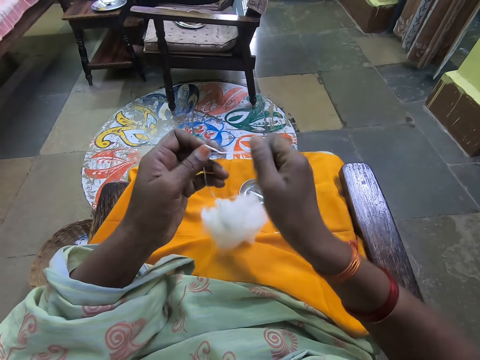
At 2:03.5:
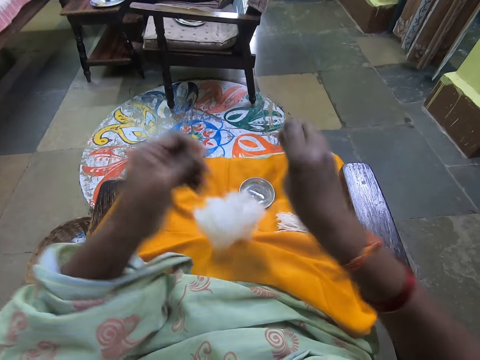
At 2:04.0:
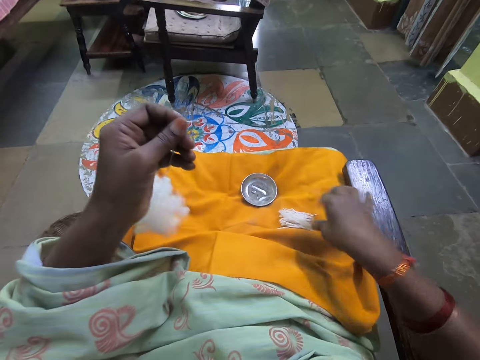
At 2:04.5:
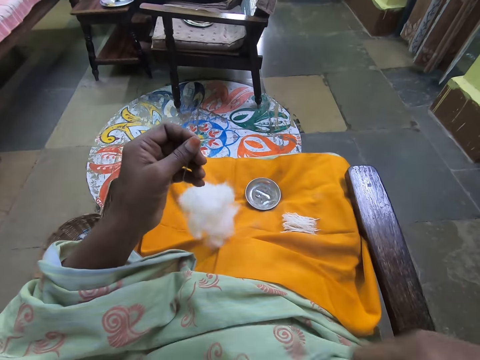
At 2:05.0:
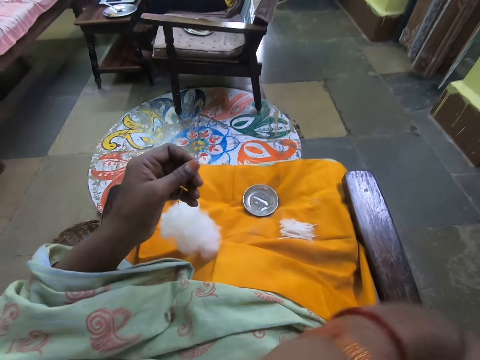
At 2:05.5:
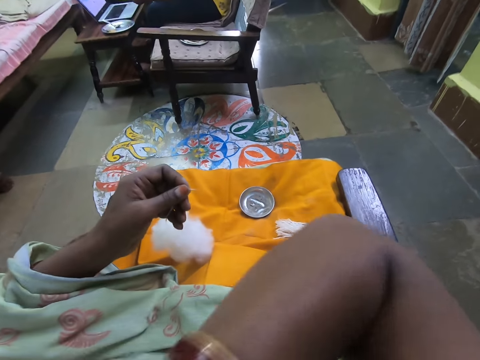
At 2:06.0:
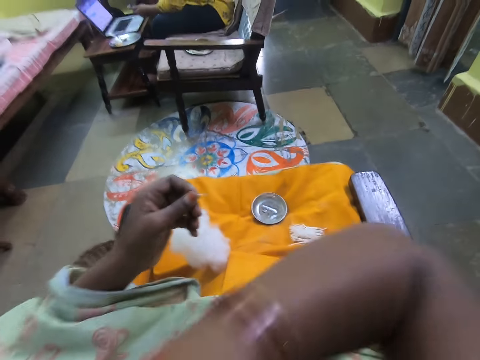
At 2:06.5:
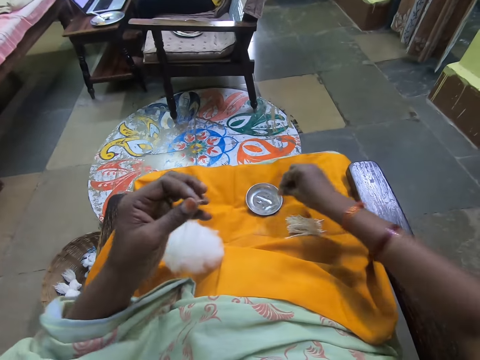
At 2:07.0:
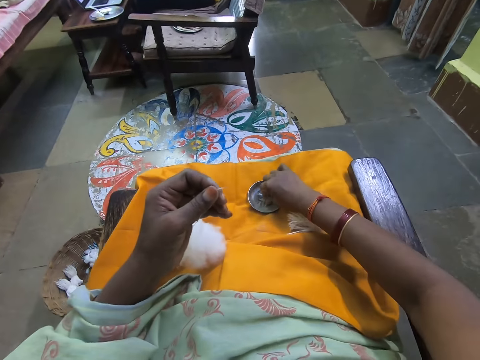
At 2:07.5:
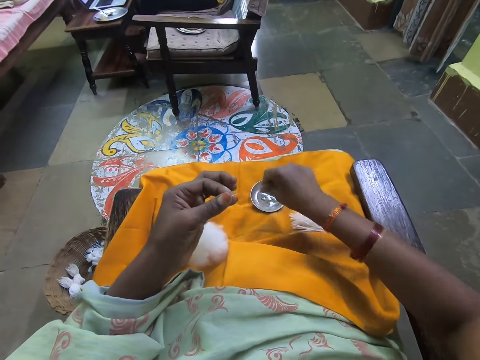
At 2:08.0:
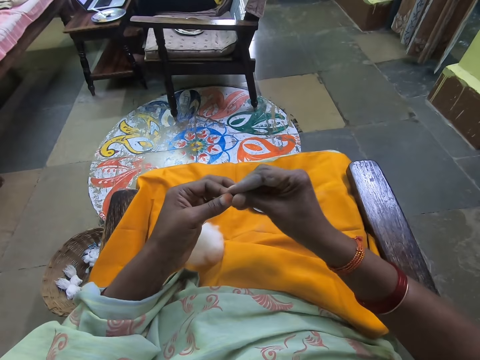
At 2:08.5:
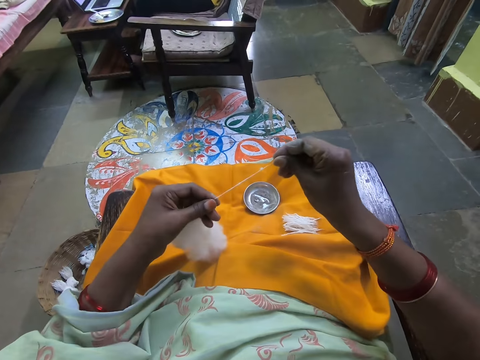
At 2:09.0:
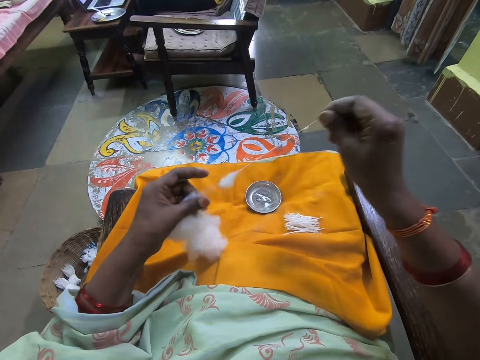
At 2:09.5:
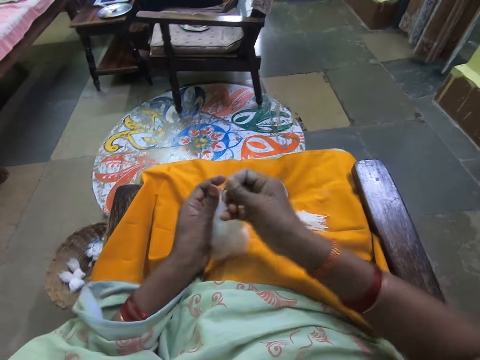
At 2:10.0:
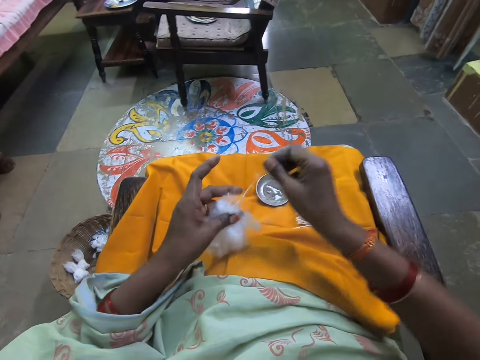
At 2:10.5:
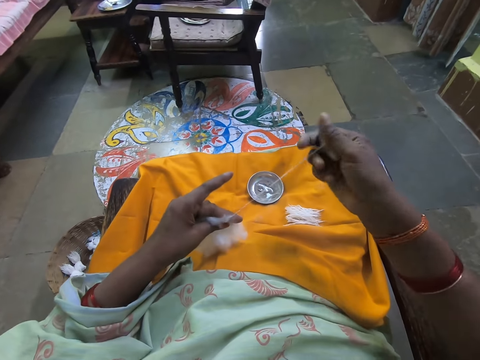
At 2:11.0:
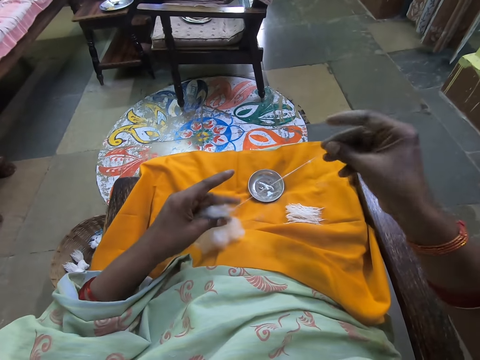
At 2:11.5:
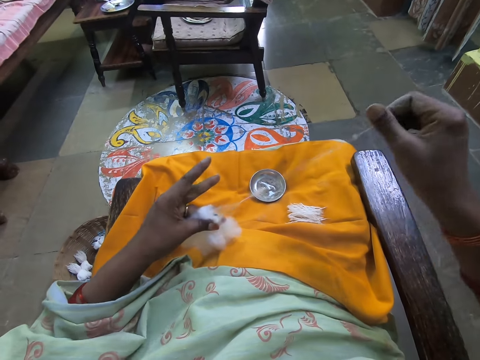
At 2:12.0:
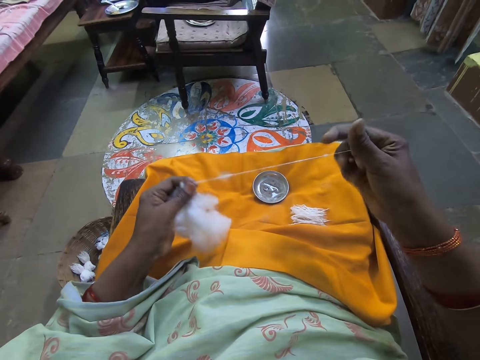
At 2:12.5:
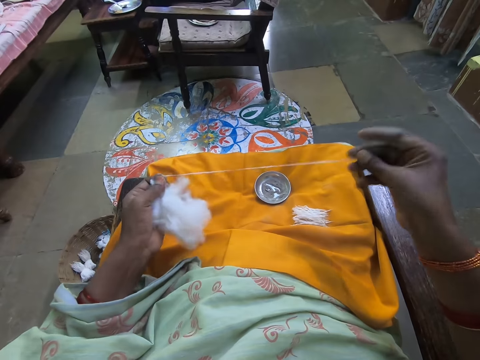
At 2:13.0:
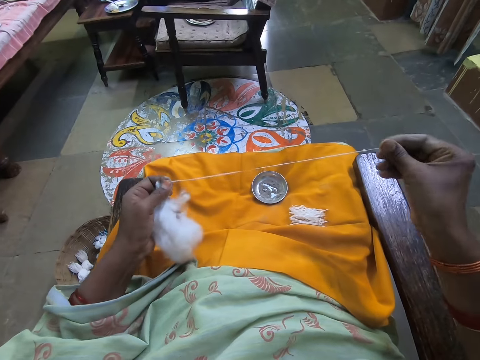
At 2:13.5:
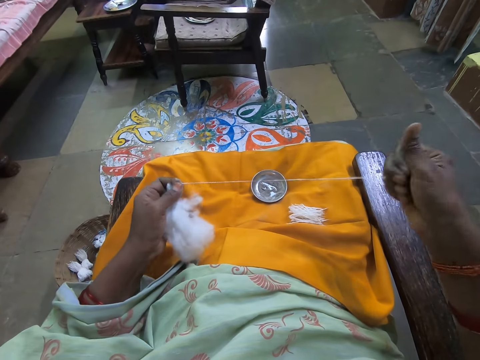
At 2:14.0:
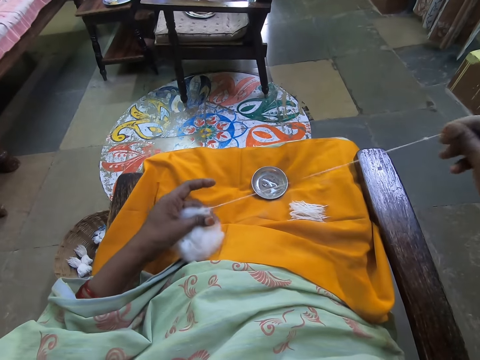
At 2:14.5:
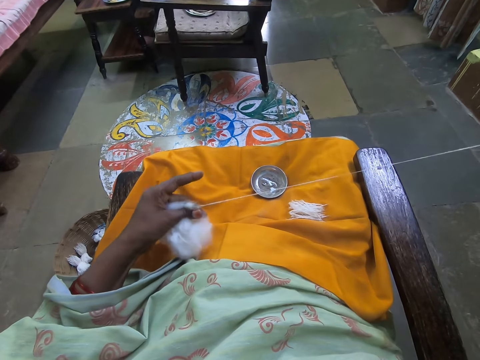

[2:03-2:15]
The camera wearer holds the cotton fiber with her left hand. She cuts the cotton fiber with her hand. She puts the cotton fiber on her lap. She moves her garment with her right hand. She touches something on her lap. She pulls the cotton fiber with her hand.

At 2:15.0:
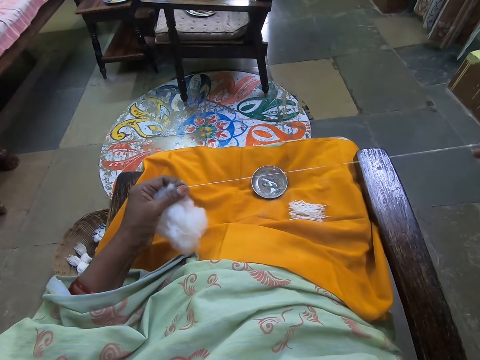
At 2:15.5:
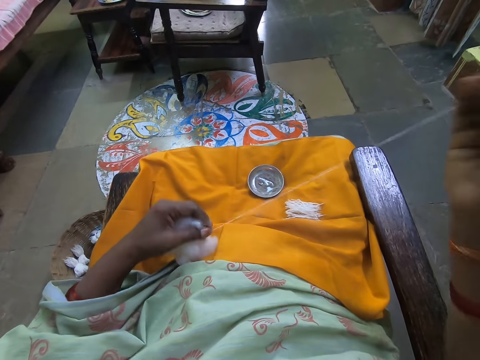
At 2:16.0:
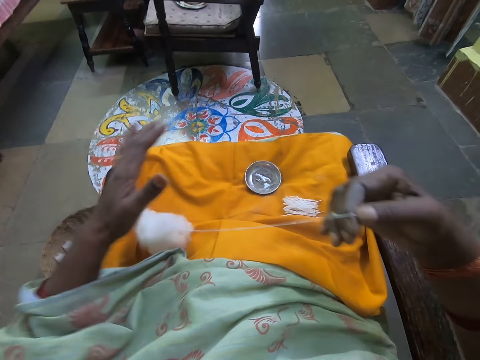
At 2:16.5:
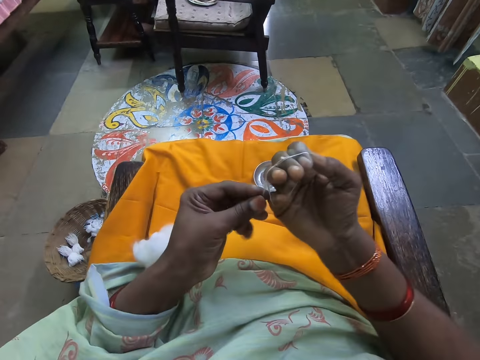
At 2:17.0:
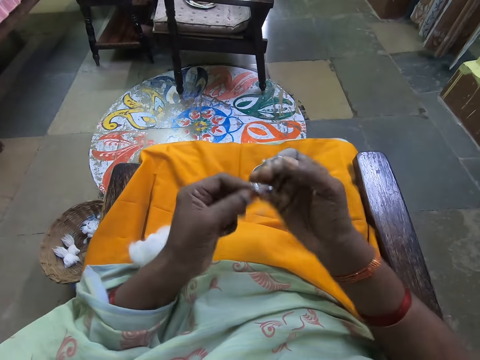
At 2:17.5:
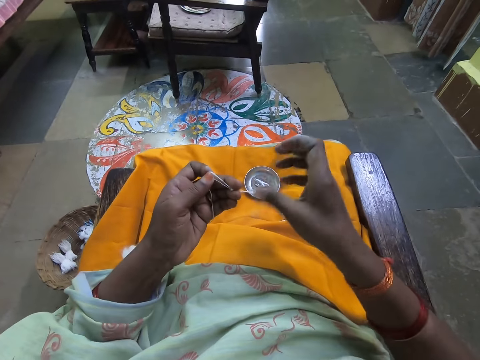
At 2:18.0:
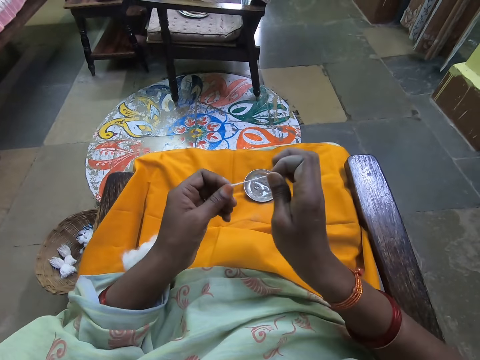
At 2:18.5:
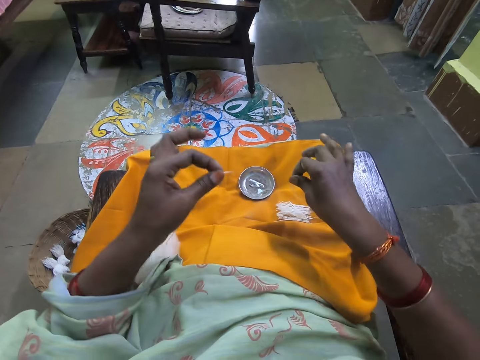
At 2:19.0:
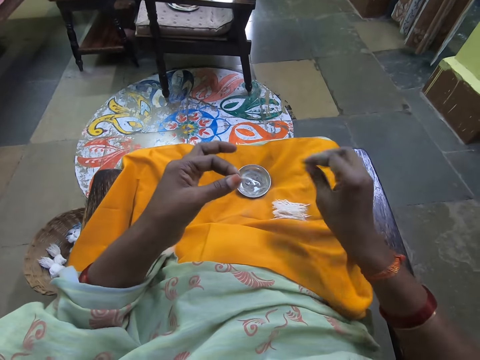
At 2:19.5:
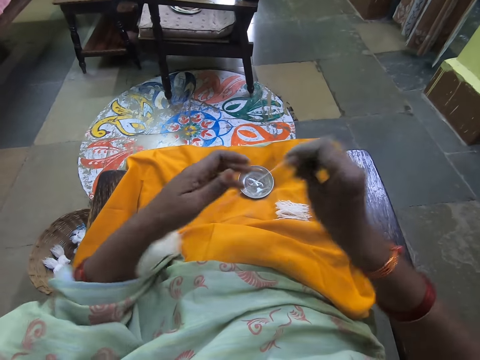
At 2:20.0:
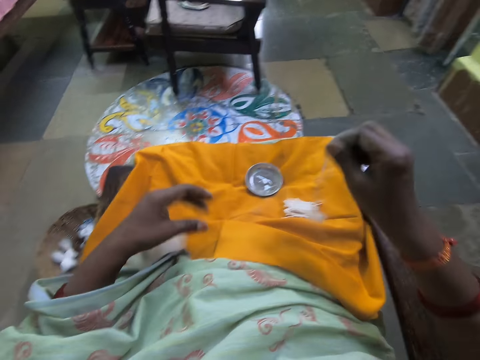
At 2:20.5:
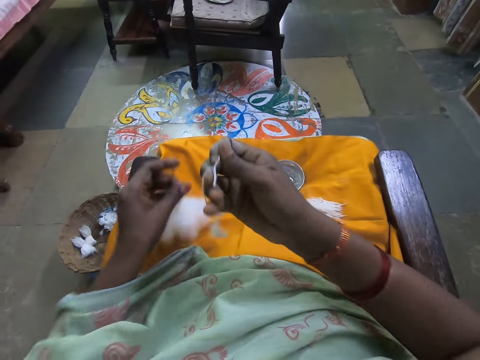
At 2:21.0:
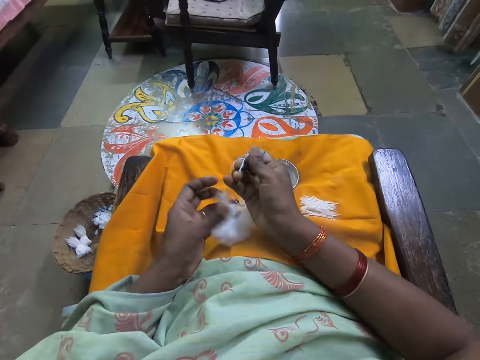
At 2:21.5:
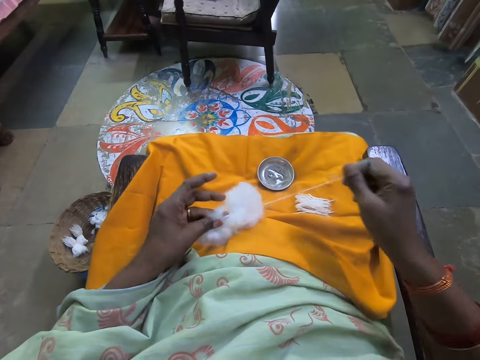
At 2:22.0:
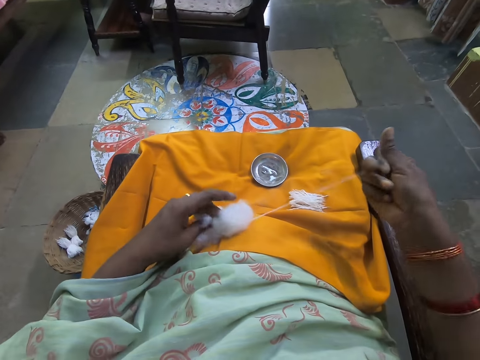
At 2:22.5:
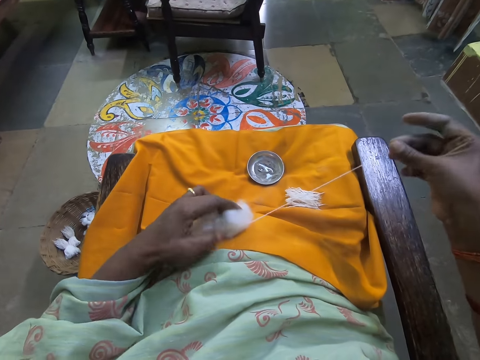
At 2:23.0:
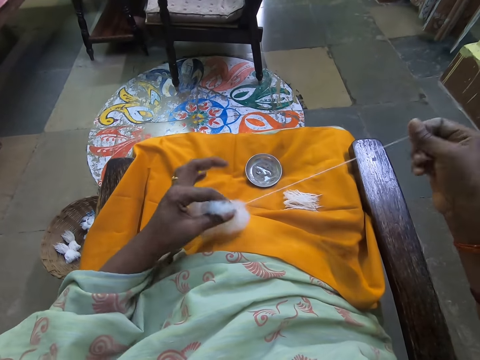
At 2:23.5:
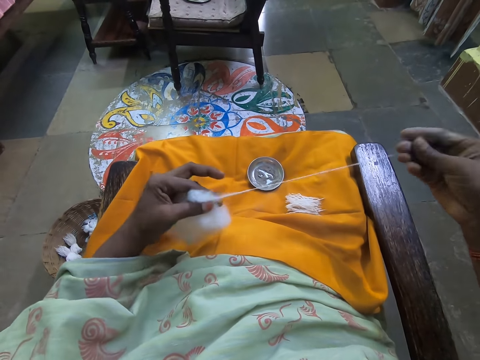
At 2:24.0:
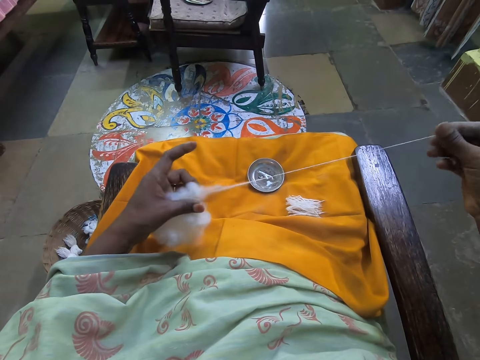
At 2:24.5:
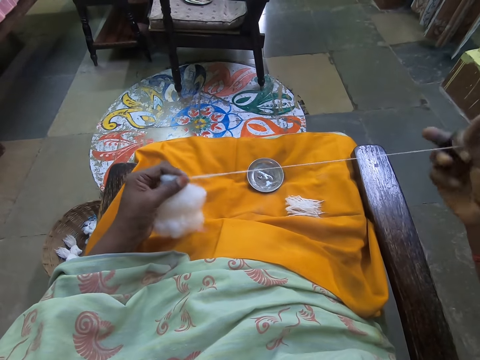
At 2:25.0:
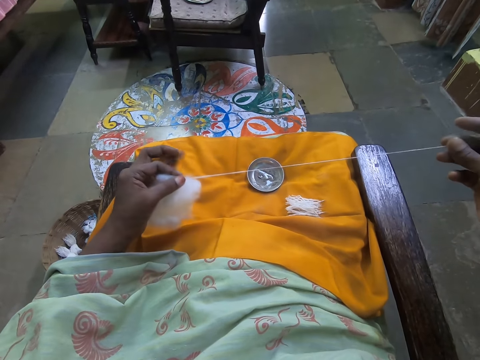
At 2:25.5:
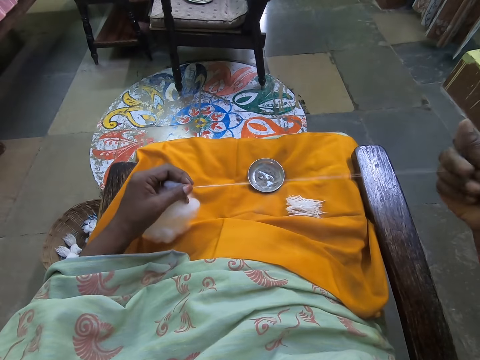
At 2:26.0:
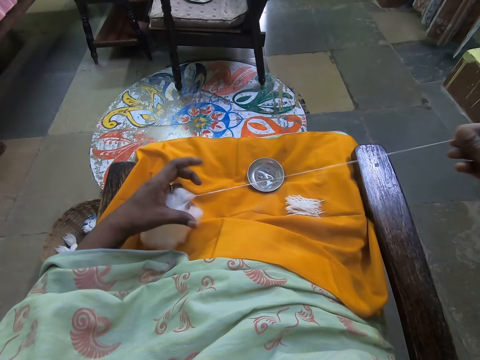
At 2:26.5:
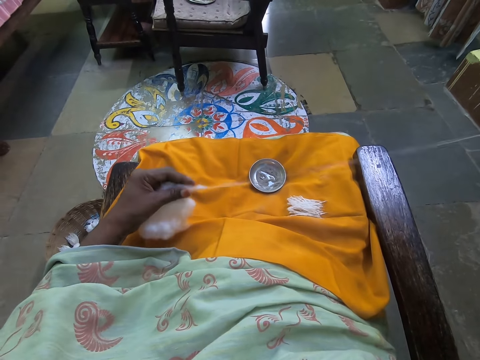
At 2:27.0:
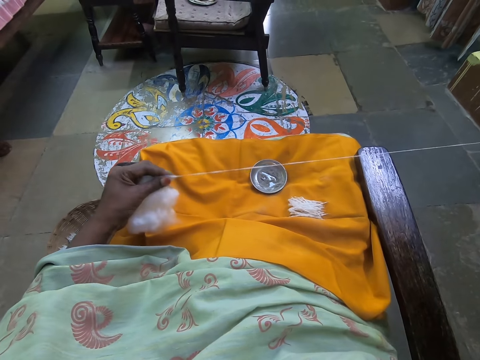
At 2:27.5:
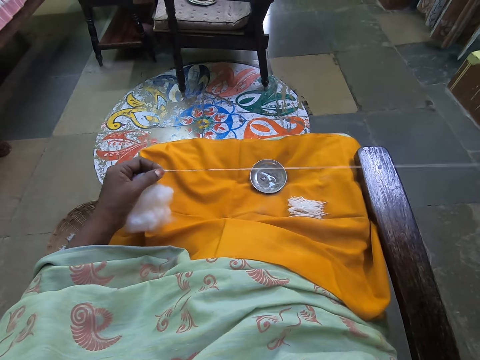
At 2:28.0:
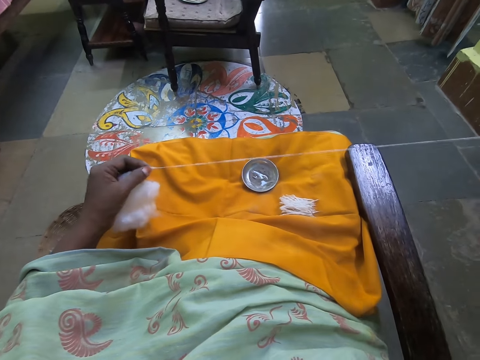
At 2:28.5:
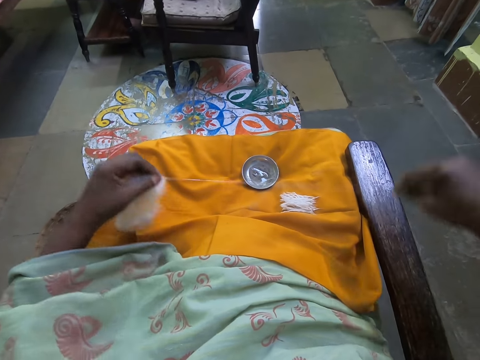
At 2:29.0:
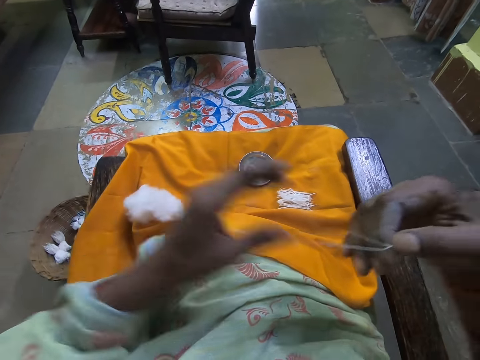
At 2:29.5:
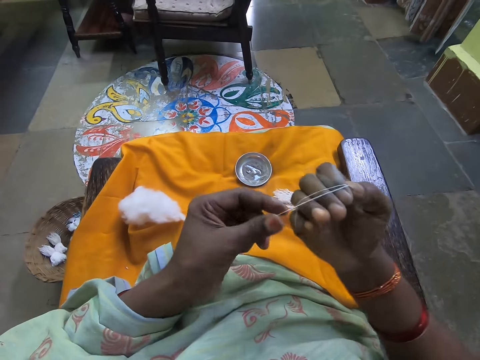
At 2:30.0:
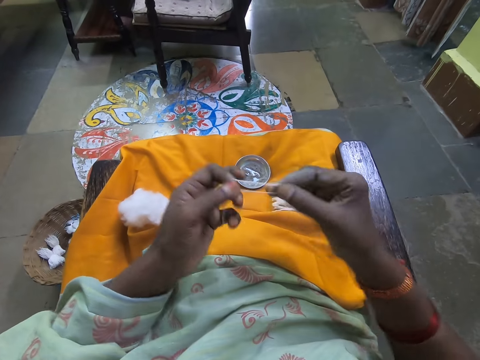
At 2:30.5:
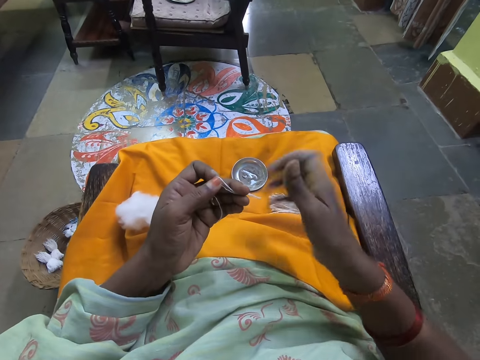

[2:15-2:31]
The camera wearer rolls the cotton fiber on her hand. She holds the cotton fiber with her left hand. She cuts the cotton fiber with her hand. She puts the cotton fiber on her lap. She pulls the cotton fiber with her hand. She moves the cotton fiber with her left hand. She pulls the cotton fiber with her hand. She rolls the cotton fiber on her hand.
